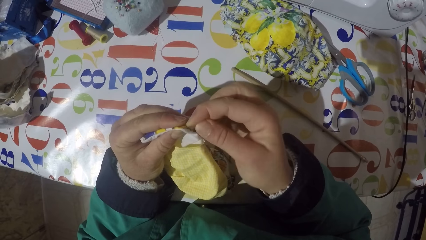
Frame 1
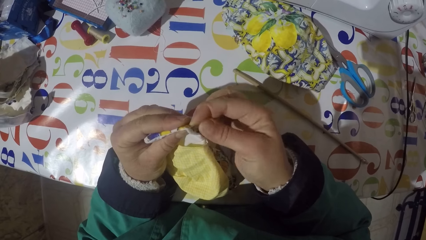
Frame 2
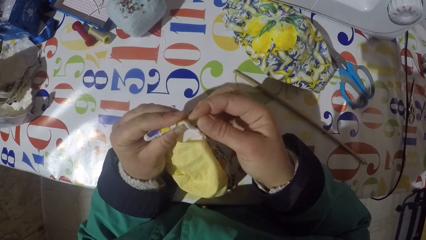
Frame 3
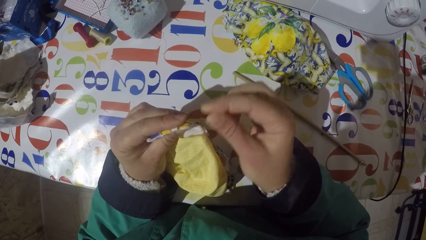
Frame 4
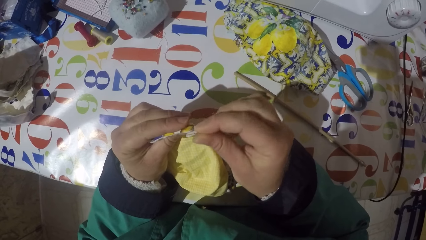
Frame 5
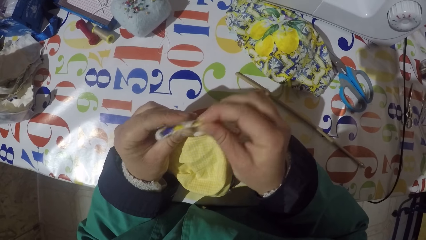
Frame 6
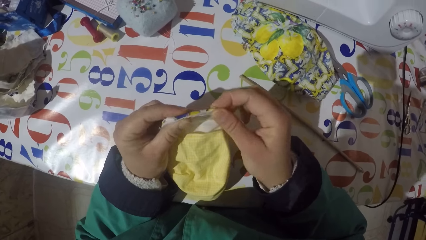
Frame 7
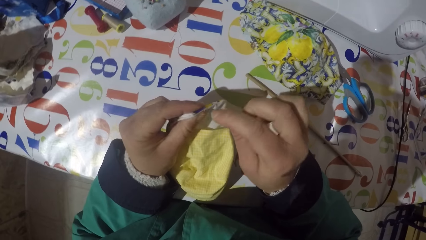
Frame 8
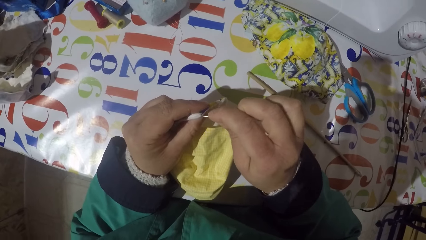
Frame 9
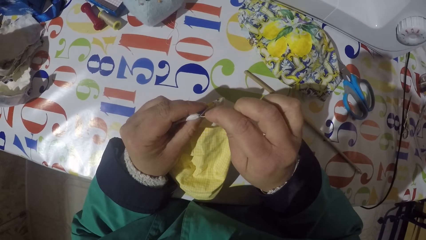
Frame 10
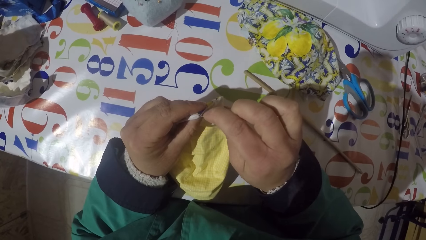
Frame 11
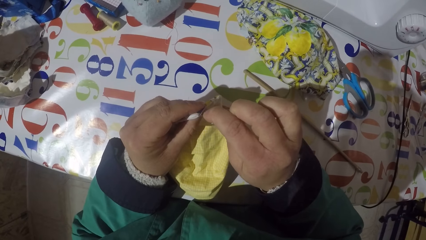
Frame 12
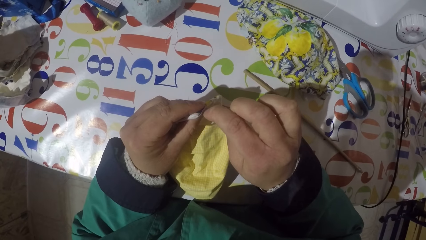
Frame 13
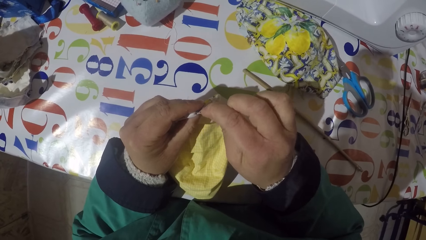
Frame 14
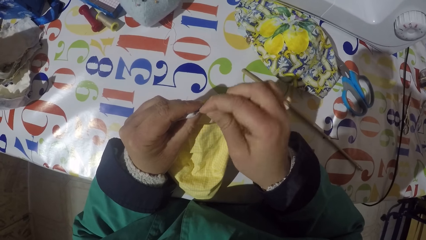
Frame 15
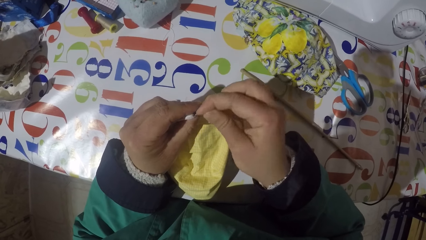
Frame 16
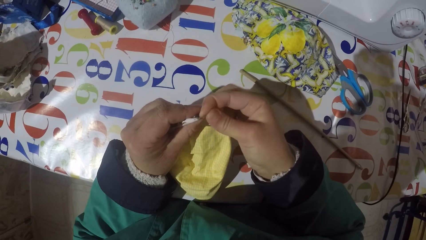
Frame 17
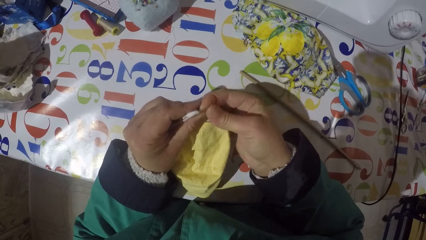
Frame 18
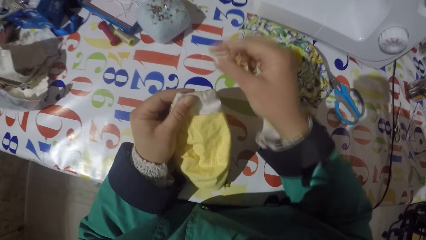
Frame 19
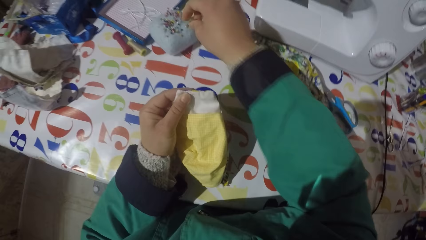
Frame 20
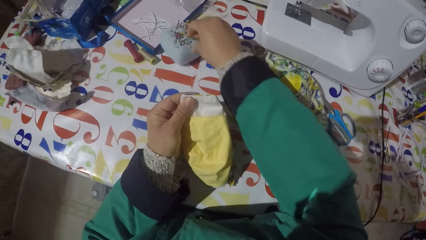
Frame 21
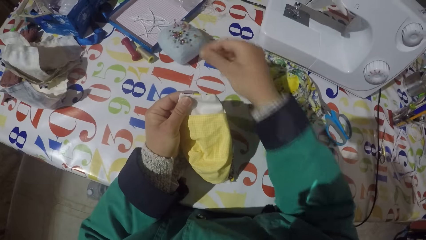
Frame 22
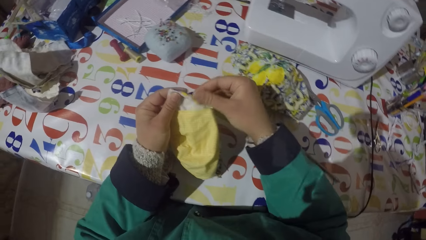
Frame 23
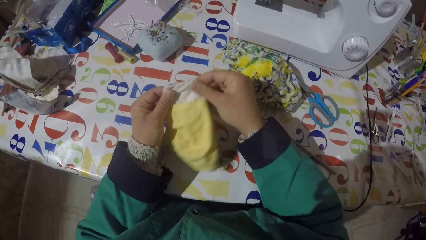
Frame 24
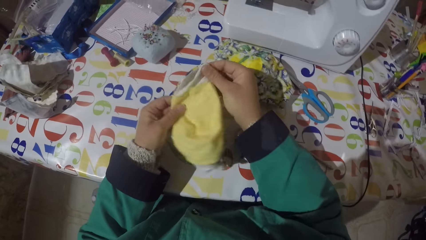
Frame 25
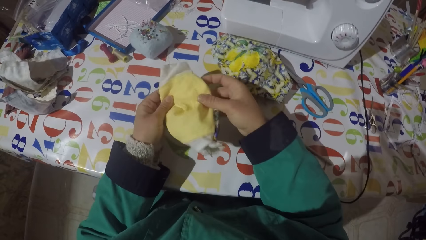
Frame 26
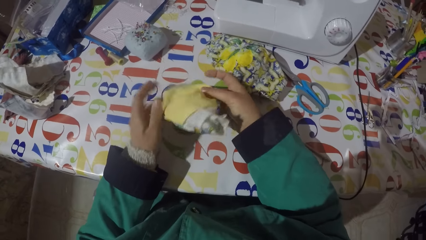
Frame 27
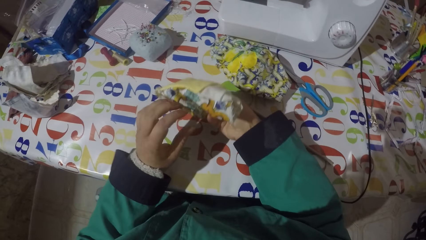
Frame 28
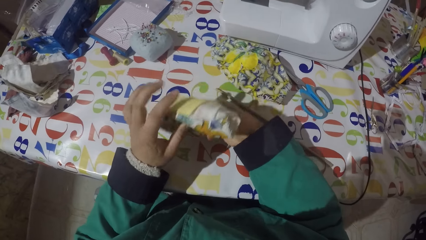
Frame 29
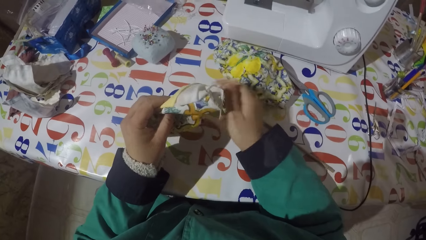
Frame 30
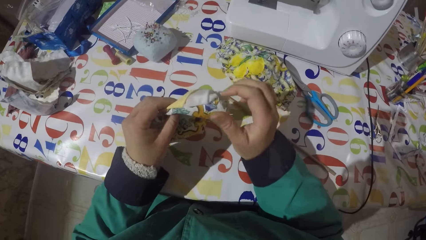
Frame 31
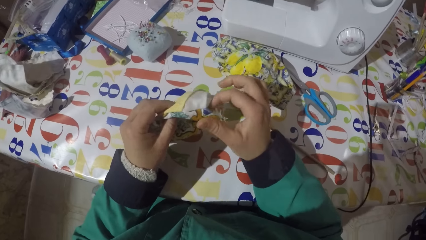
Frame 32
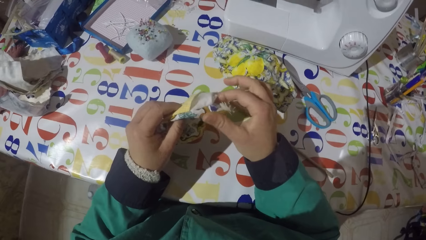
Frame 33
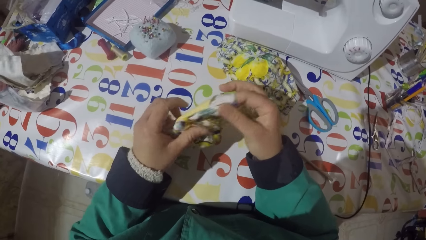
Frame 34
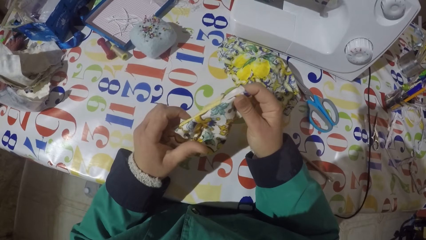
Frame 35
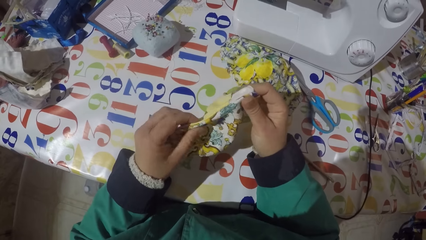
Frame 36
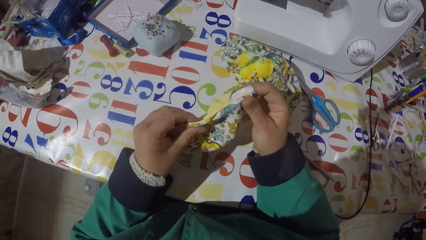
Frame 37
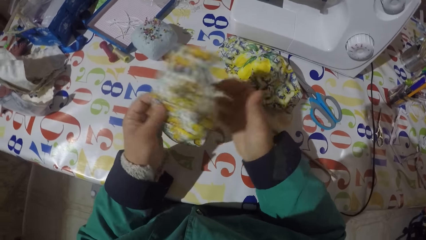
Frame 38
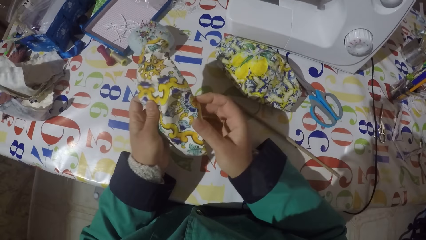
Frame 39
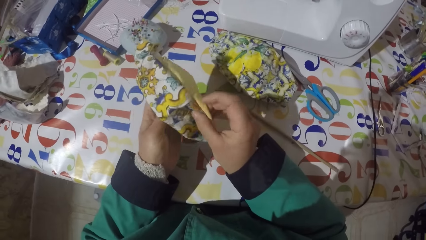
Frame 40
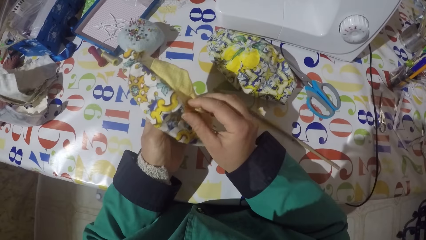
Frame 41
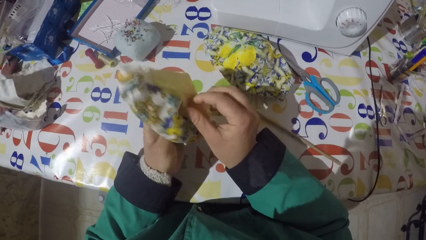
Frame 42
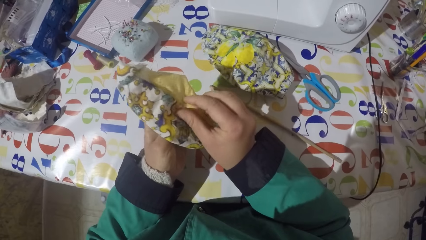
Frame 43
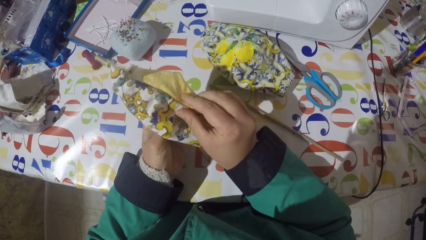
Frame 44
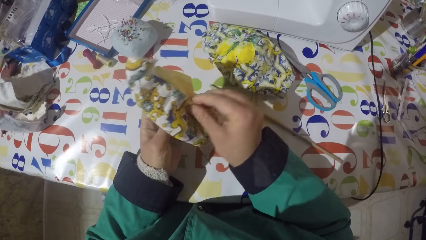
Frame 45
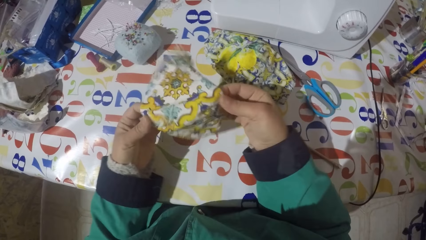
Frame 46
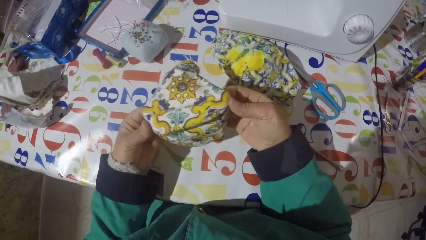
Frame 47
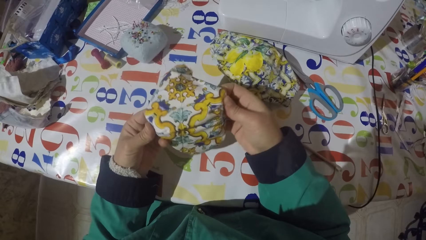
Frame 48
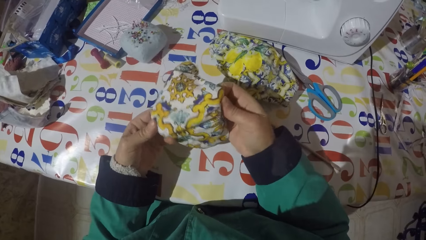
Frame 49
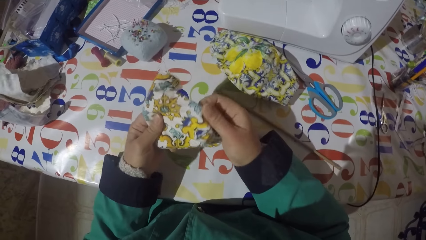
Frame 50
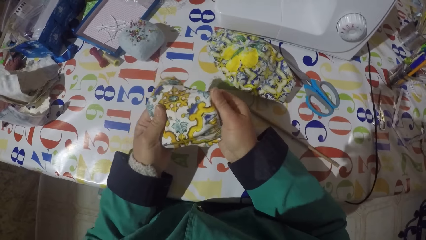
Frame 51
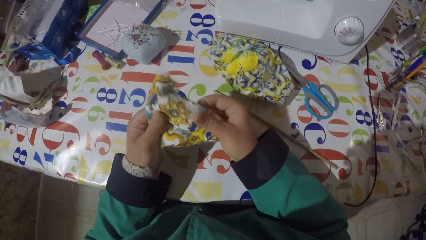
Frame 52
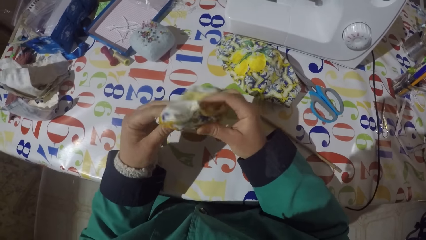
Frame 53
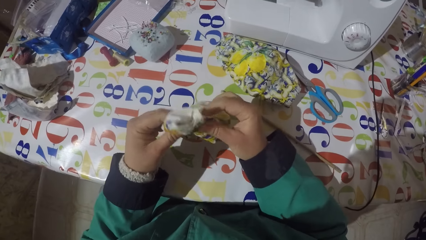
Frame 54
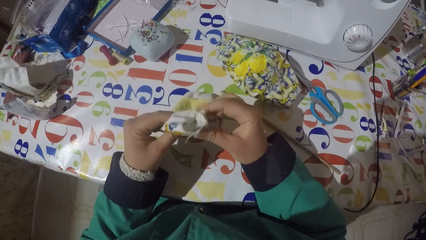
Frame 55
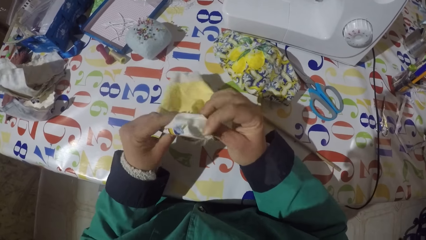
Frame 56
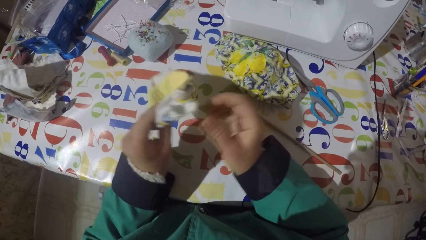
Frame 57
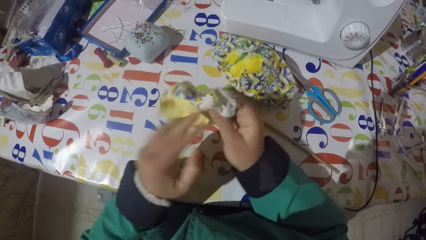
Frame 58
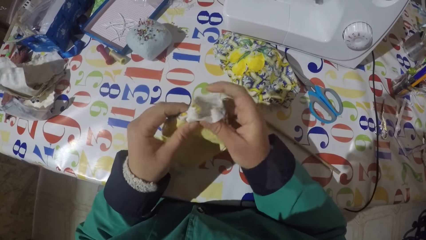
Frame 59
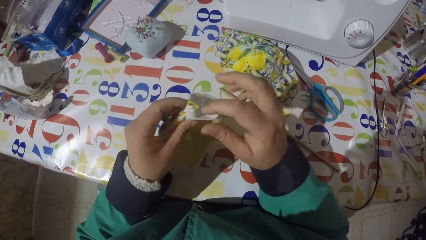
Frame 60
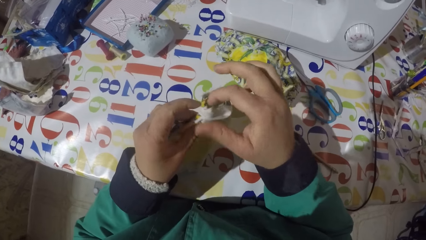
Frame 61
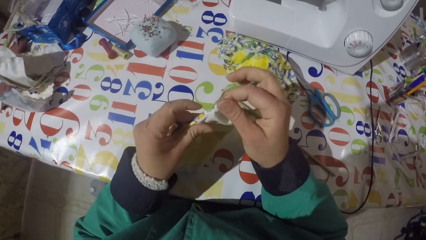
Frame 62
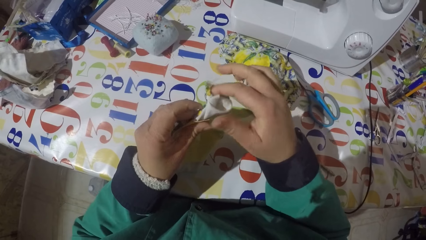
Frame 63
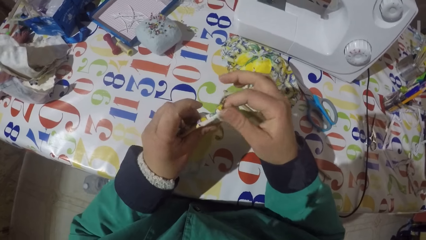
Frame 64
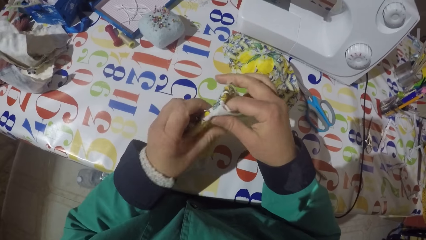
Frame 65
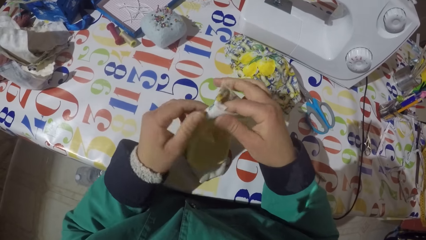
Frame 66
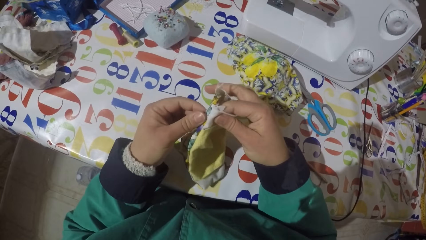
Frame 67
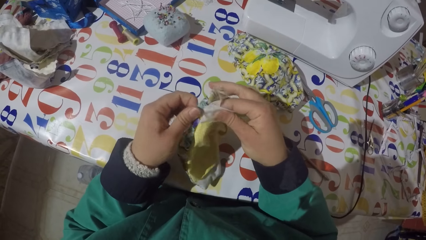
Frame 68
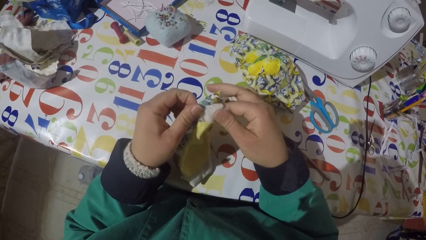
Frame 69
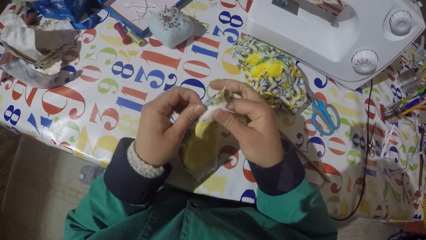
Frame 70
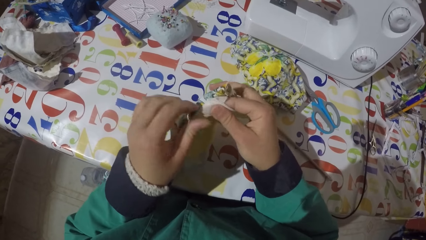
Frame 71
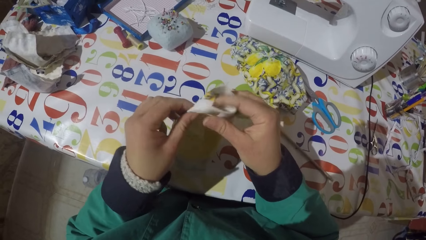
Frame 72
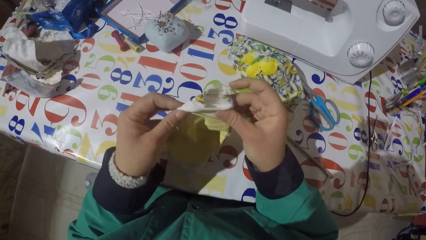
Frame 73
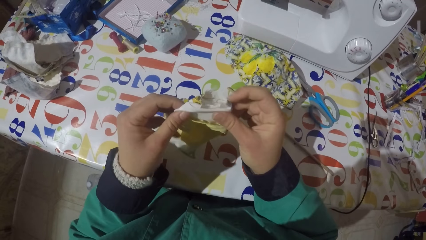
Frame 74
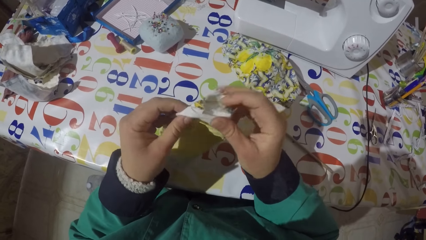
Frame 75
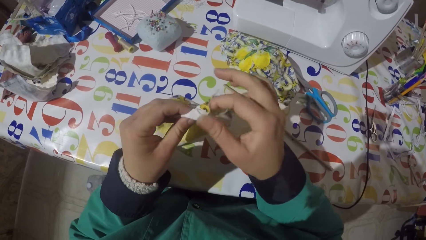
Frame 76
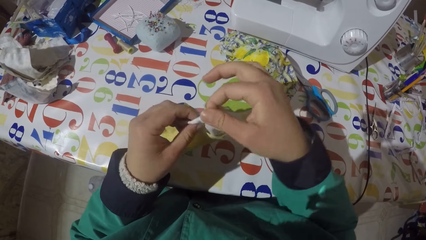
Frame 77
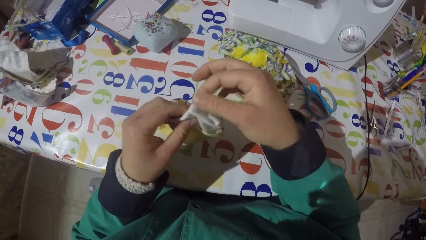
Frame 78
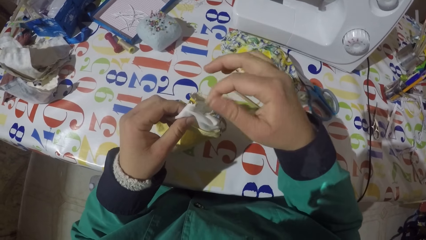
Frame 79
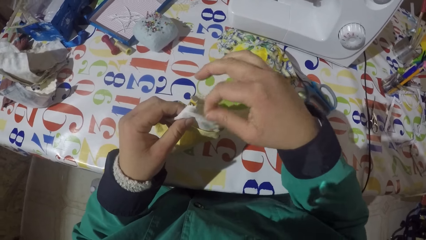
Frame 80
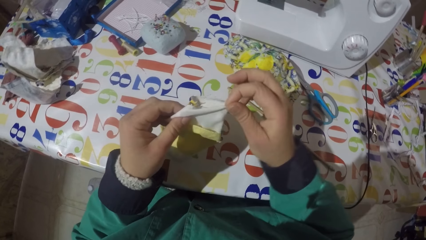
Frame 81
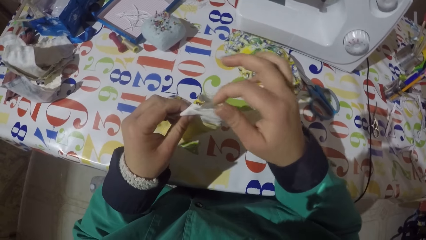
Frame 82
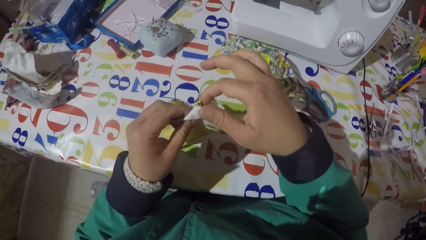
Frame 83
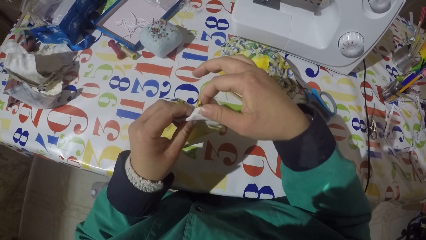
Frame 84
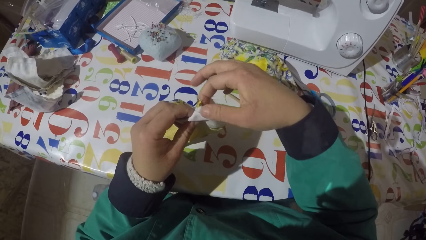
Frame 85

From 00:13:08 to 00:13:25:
The camera wearer moves the piece of garment or cloth. They jab the piece of garment with the pin. They hold the piece of cloth. They pin the pin on the sponge or pin cushion. They stretch the piece of garment. They check the piece of cloth. They turn the piece of garment. They stretch the piece of garment. They fold the edge of the piece of cloth.
